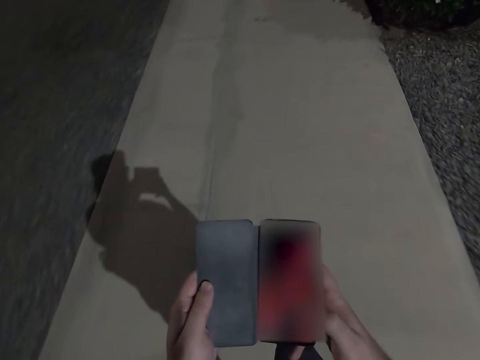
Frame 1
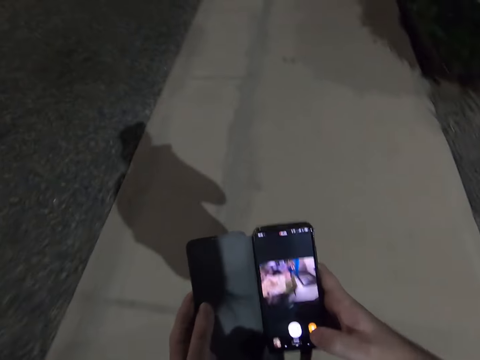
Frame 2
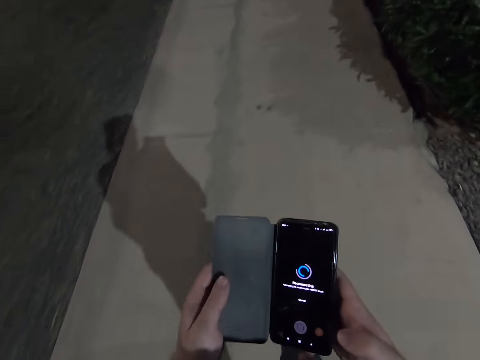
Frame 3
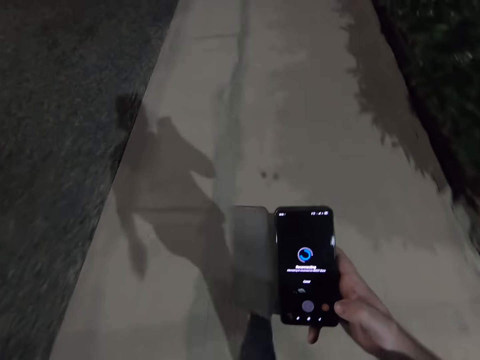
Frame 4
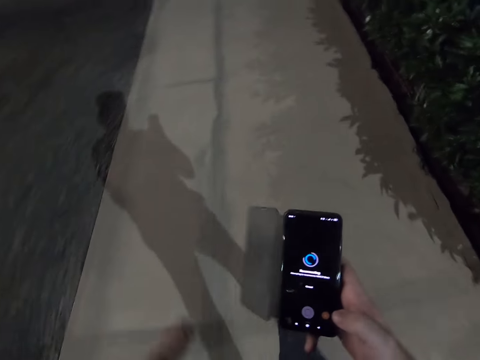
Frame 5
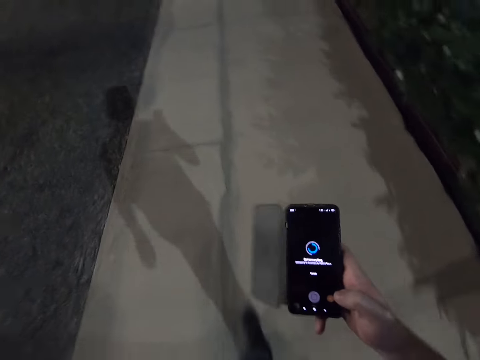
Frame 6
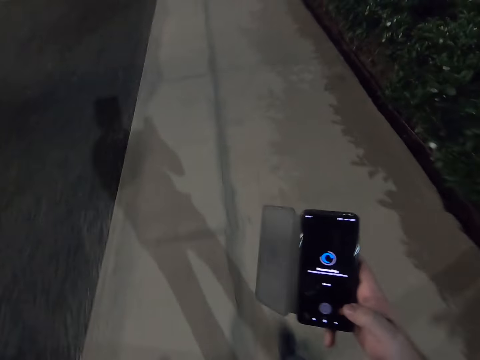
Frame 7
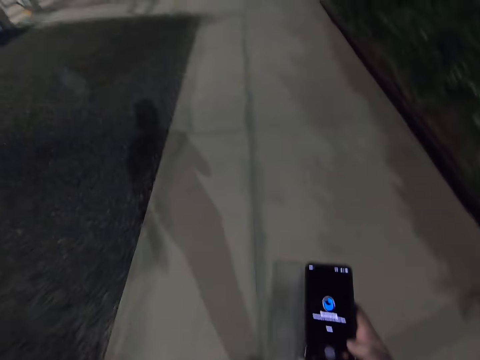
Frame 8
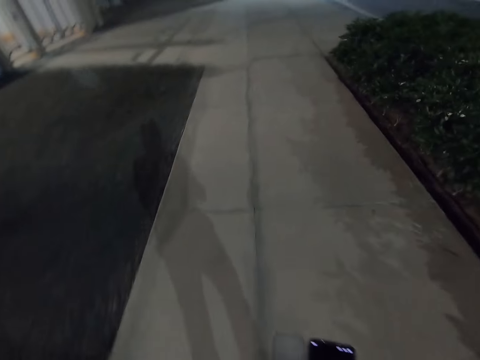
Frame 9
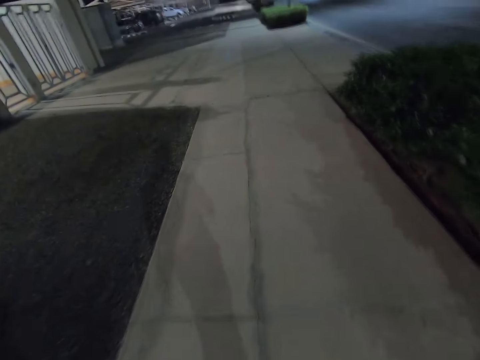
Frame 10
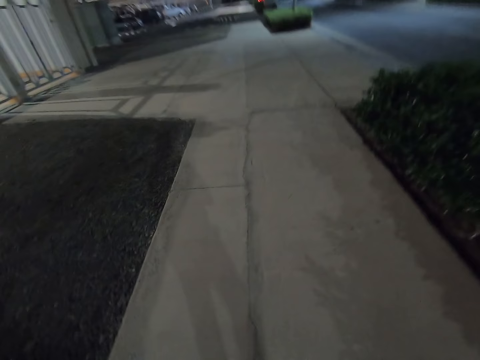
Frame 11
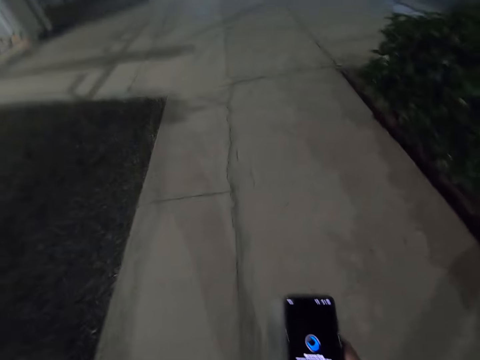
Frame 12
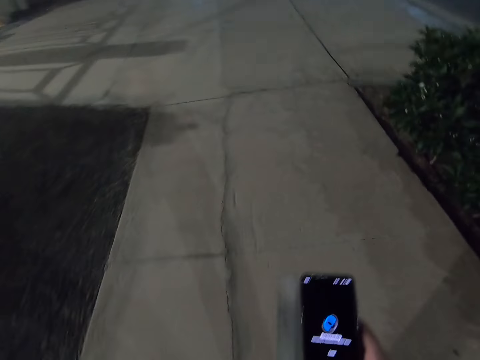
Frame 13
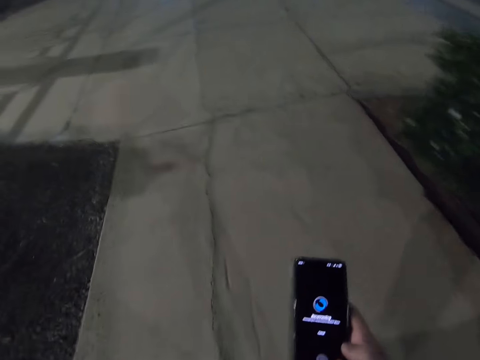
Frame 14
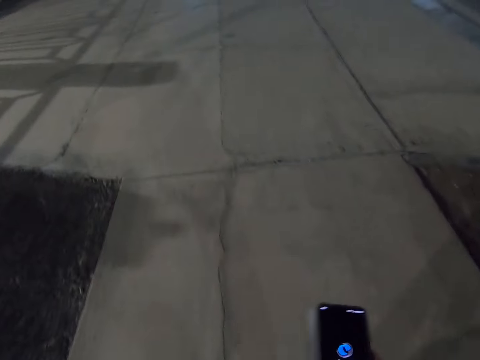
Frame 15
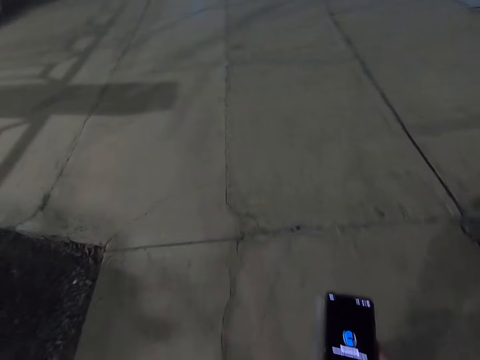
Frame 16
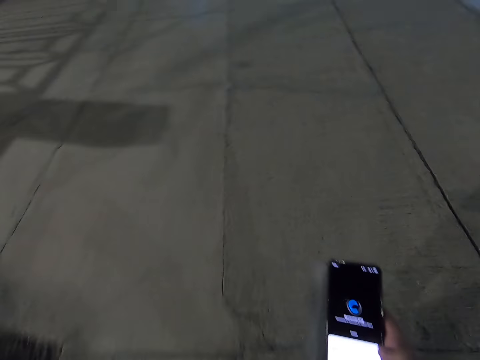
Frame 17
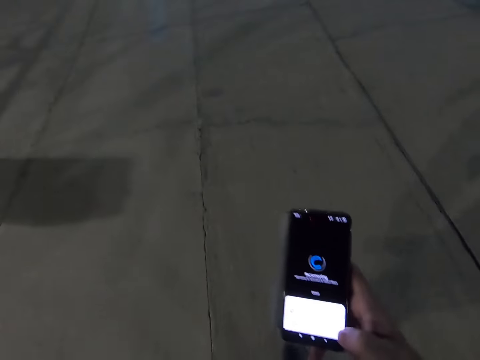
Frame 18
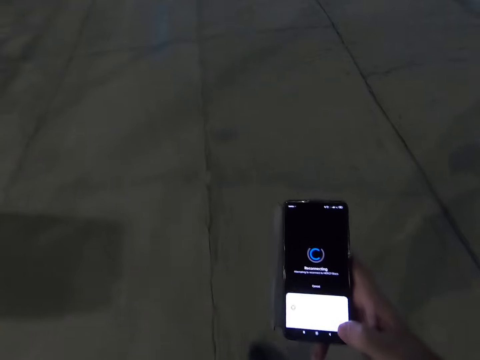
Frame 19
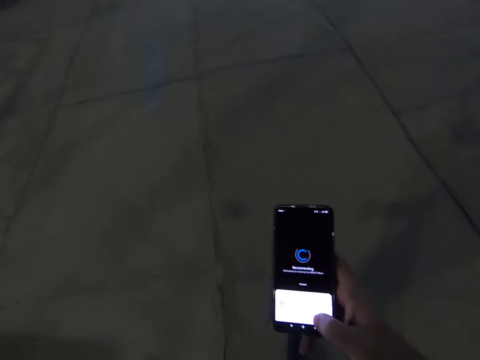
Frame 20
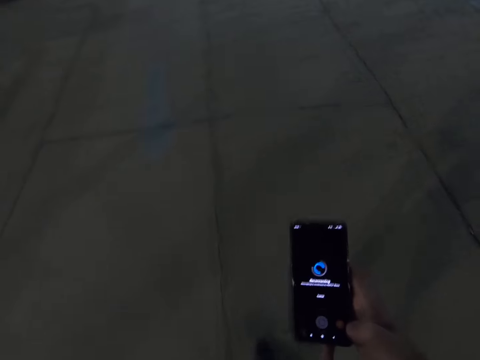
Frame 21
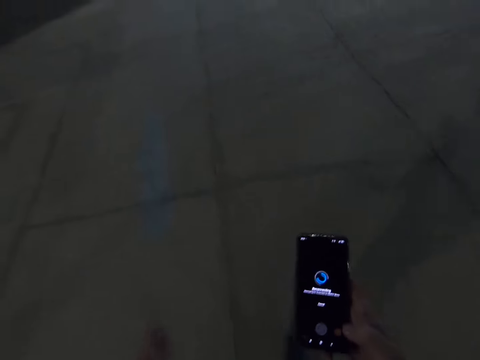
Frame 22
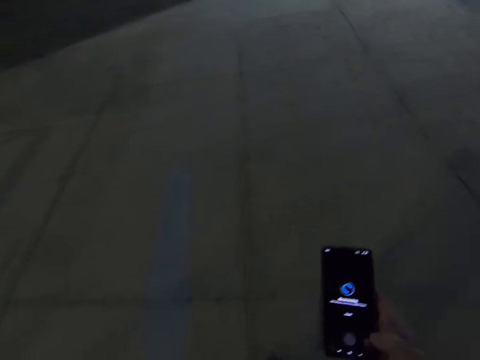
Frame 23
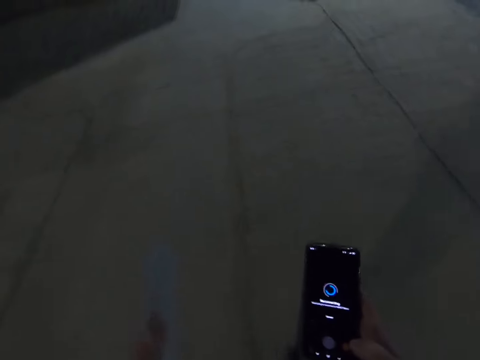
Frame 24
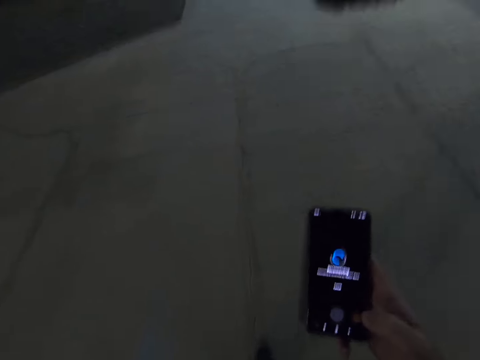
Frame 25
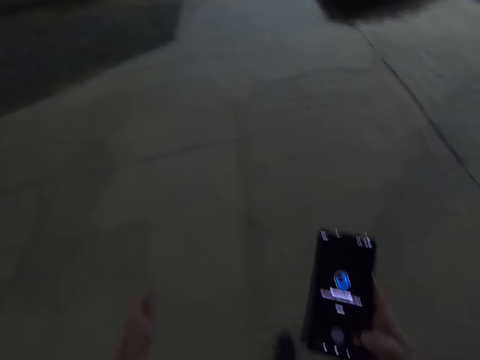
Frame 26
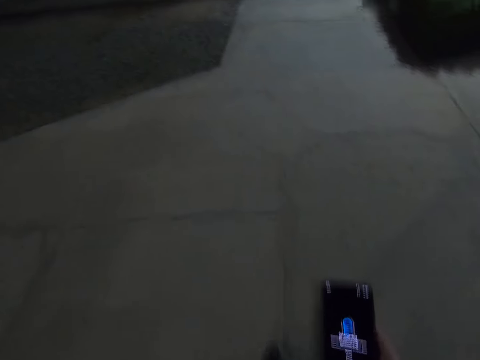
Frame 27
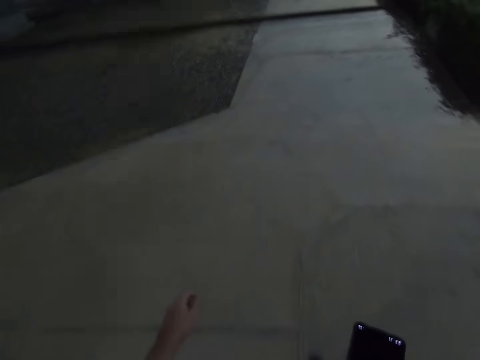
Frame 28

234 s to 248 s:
The camera wearer is holding the phone. He operates the phone with his right hand. He walks on the street. He operates the phone with his right hand.

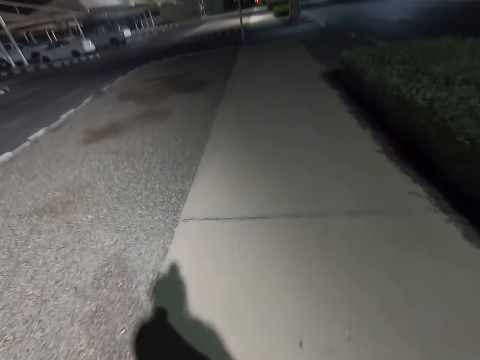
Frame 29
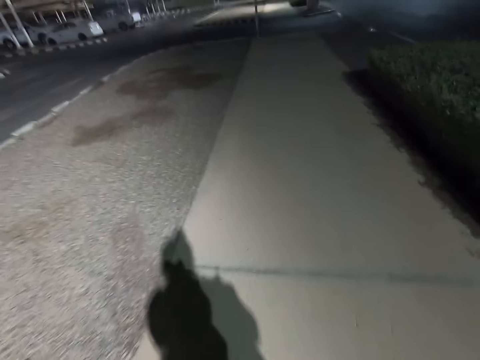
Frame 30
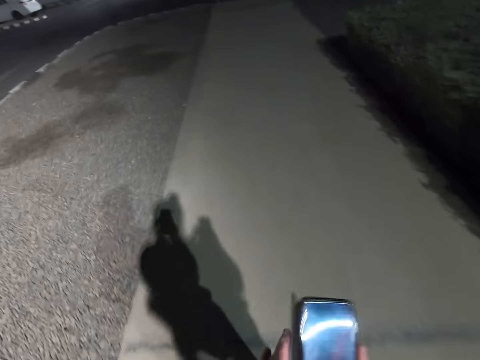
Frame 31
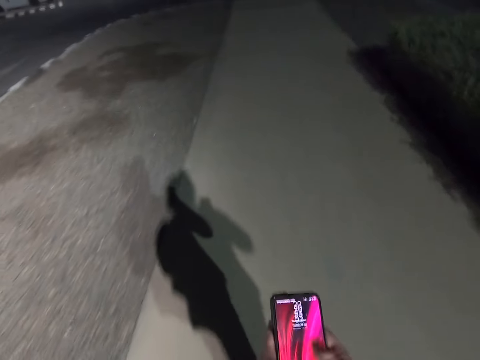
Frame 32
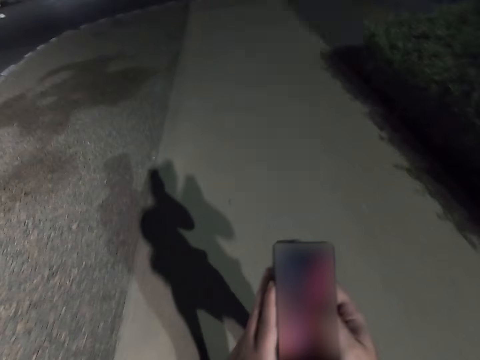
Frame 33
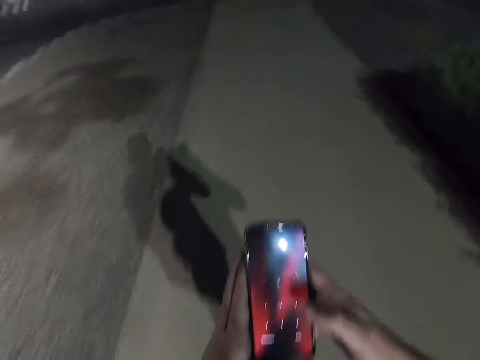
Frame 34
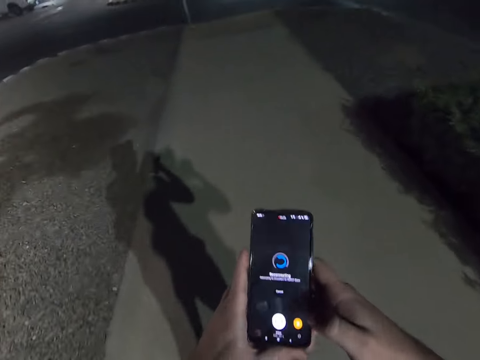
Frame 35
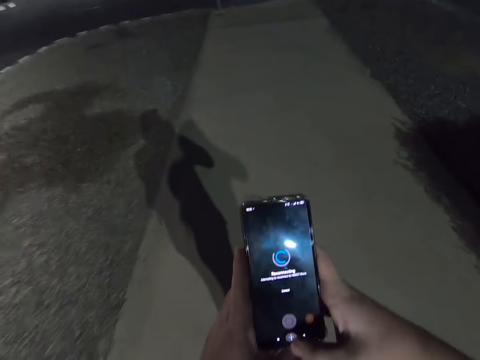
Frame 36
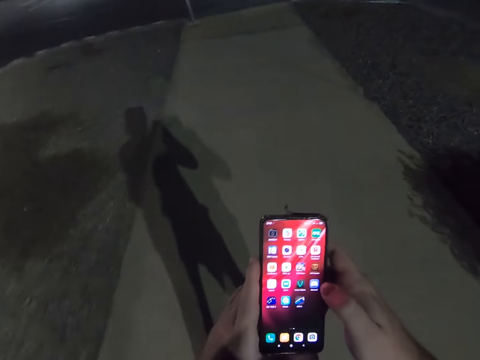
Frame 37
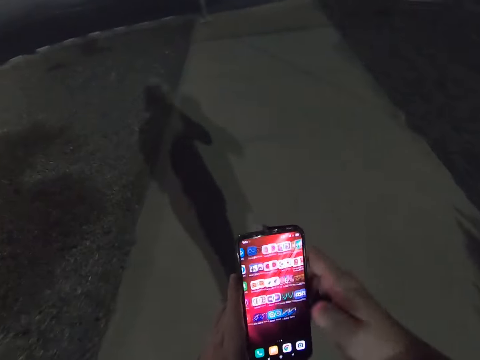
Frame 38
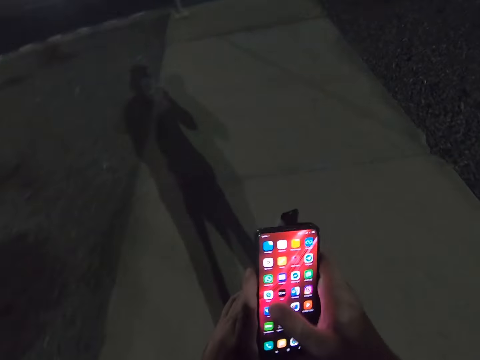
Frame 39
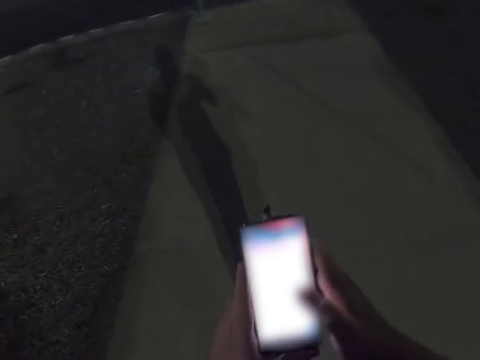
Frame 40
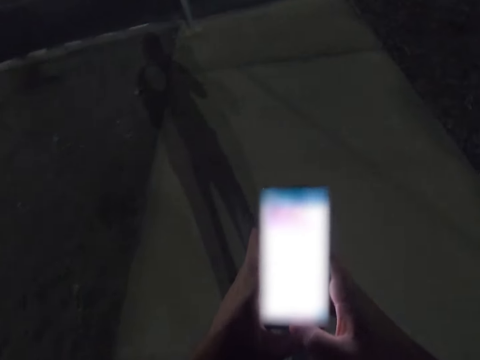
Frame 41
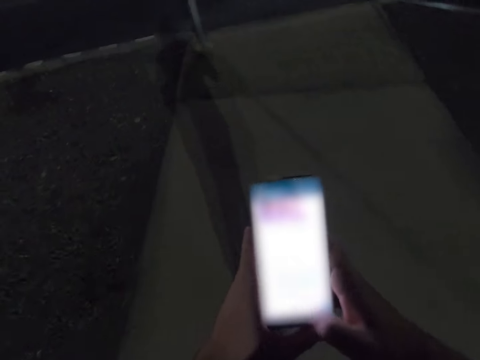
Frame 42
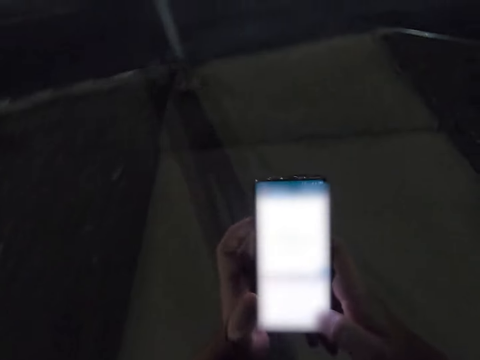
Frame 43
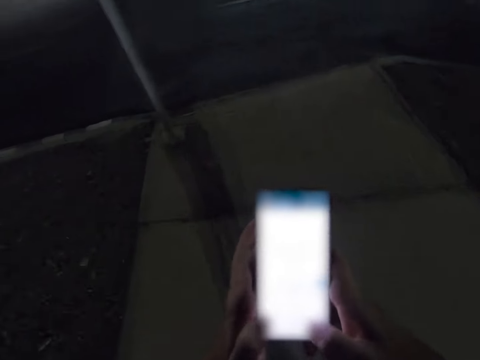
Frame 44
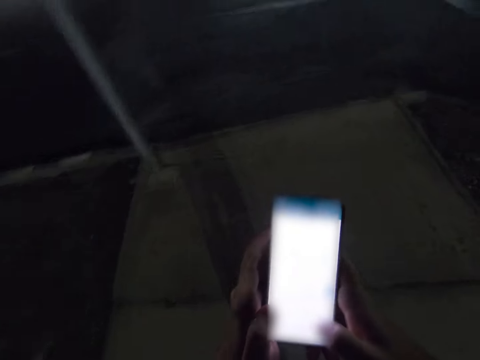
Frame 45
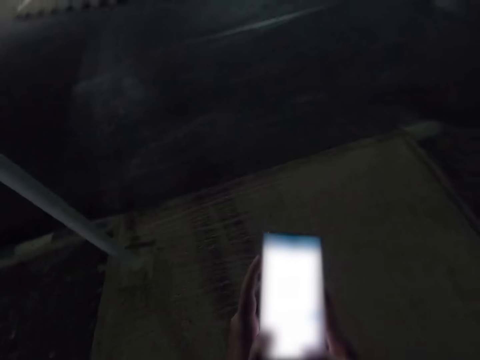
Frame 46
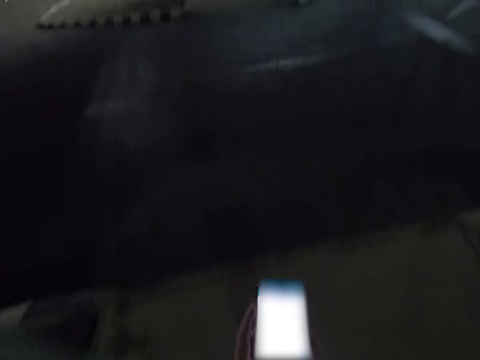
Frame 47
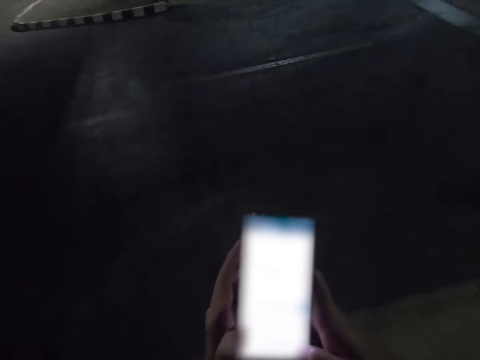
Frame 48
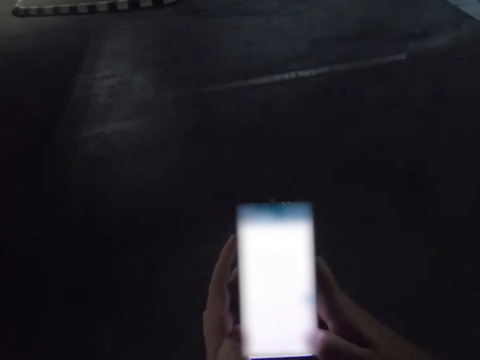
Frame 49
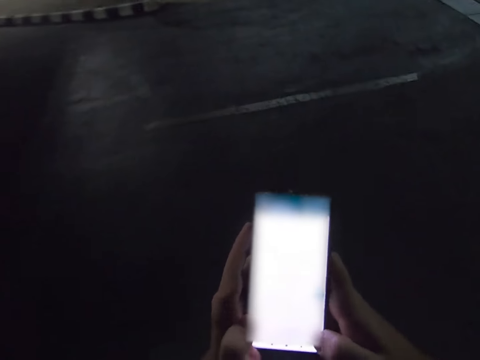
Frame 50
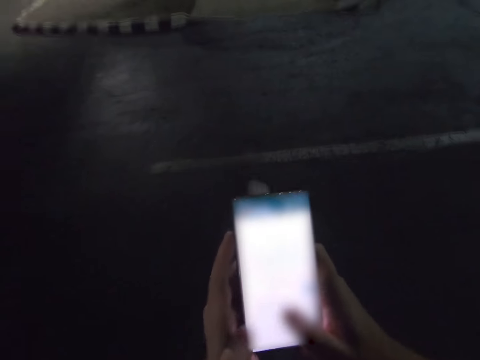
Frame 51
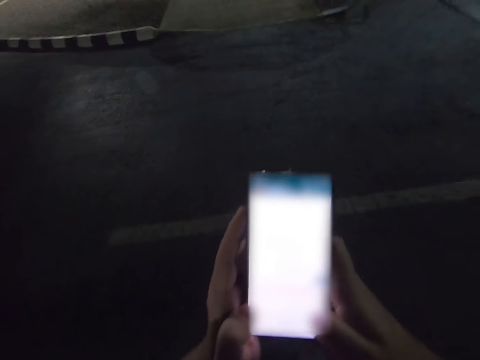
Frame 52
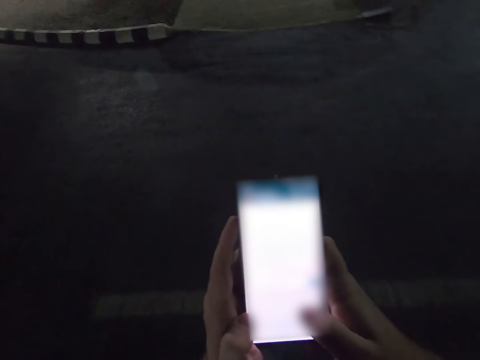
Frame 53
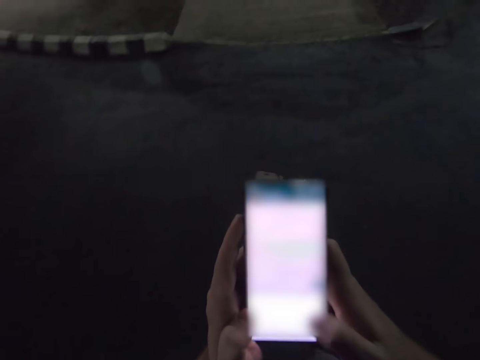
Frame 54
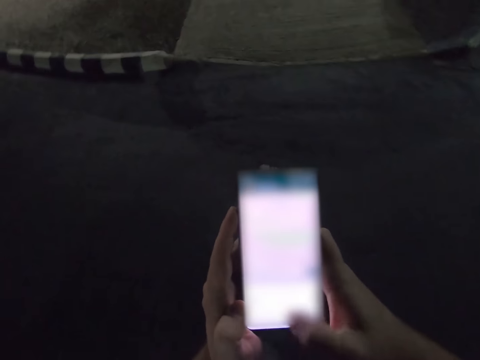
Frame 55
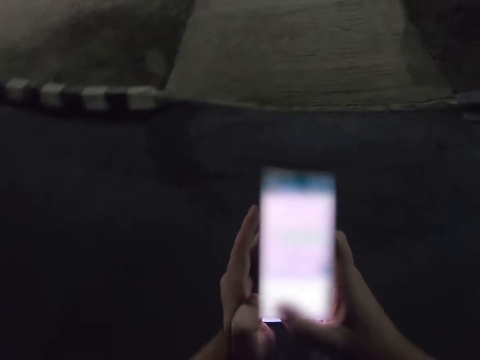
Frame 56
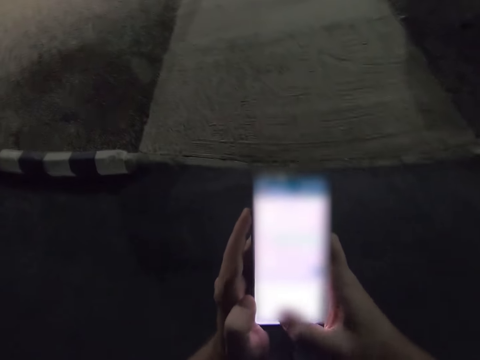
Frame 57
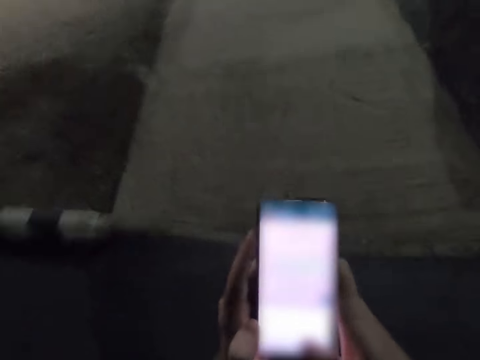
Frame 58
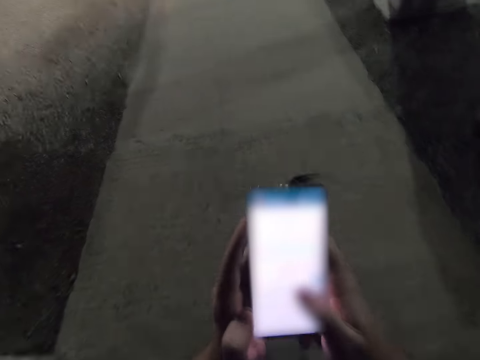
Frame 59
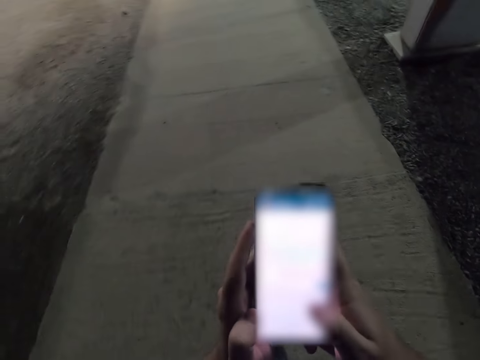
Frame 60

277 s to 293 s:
The camera wearer operates the phone with both hands.
